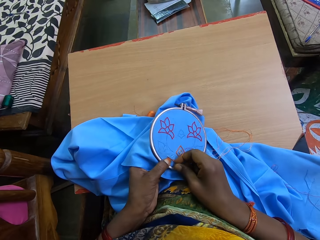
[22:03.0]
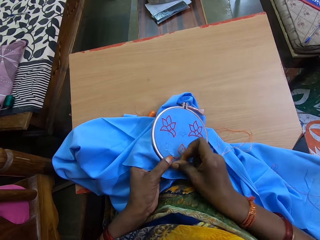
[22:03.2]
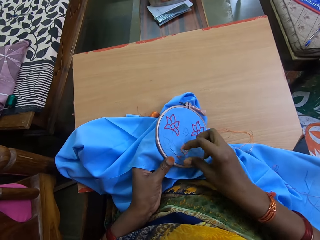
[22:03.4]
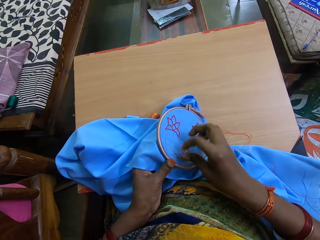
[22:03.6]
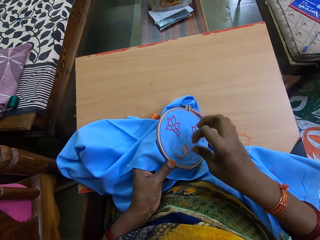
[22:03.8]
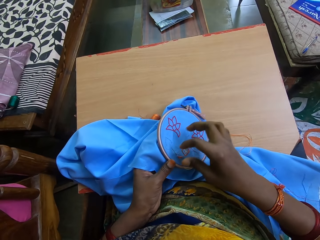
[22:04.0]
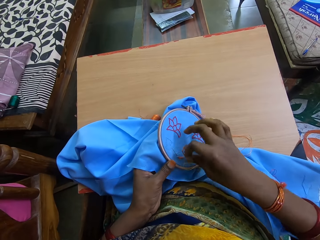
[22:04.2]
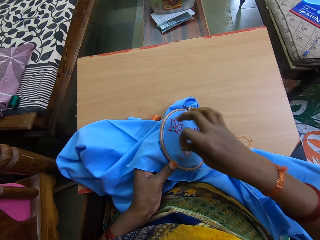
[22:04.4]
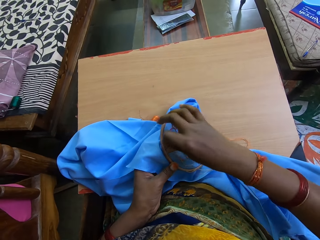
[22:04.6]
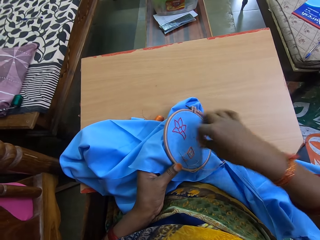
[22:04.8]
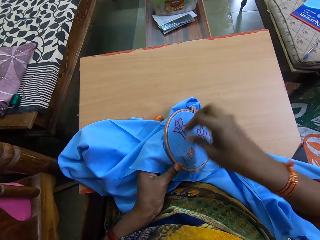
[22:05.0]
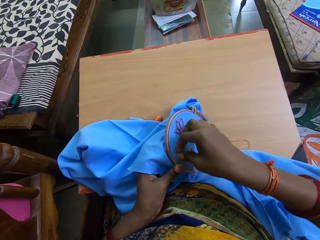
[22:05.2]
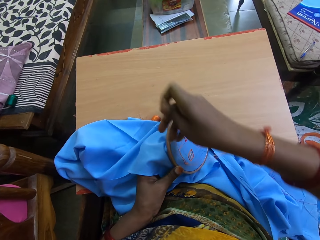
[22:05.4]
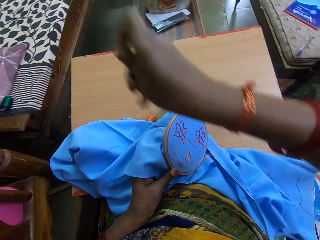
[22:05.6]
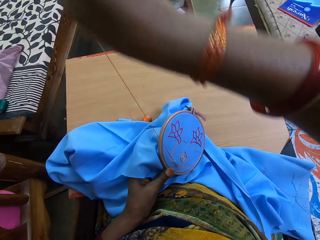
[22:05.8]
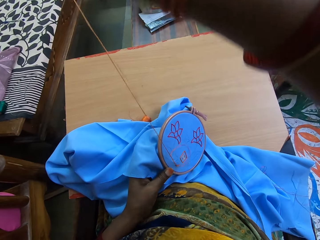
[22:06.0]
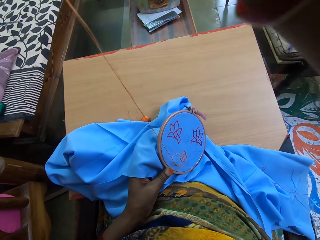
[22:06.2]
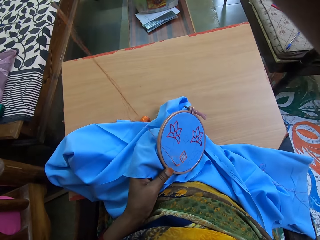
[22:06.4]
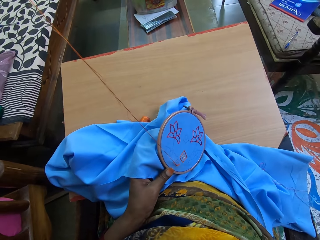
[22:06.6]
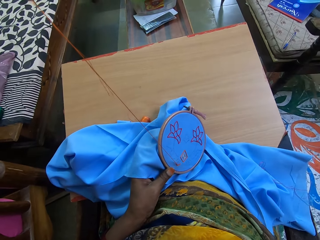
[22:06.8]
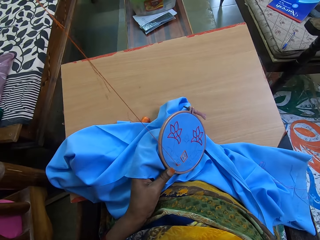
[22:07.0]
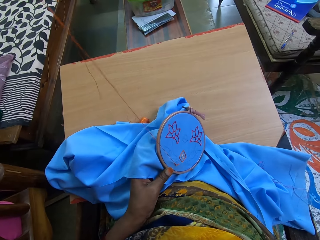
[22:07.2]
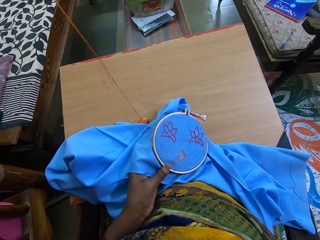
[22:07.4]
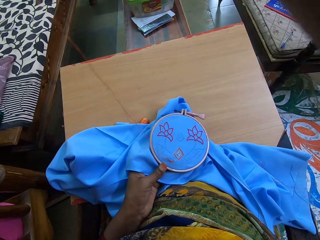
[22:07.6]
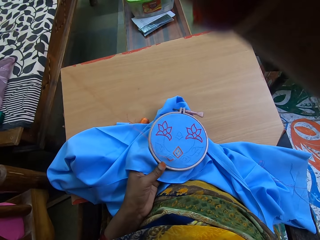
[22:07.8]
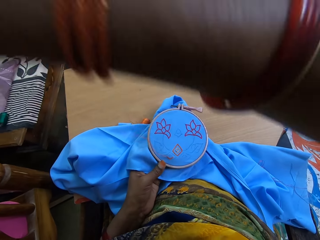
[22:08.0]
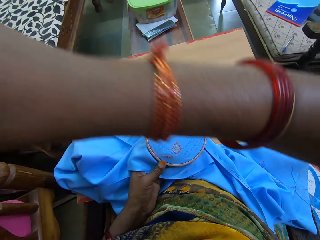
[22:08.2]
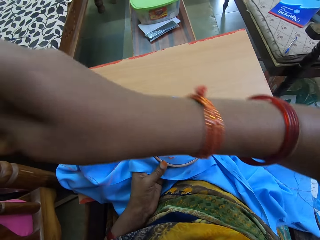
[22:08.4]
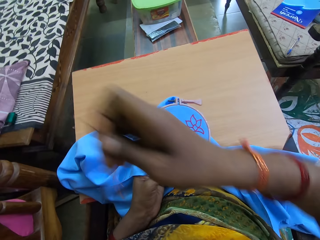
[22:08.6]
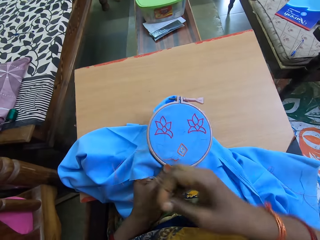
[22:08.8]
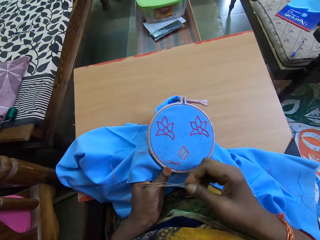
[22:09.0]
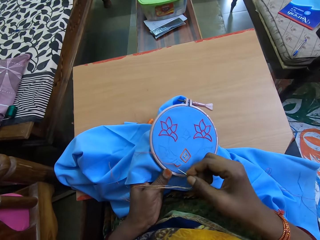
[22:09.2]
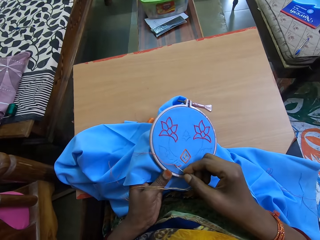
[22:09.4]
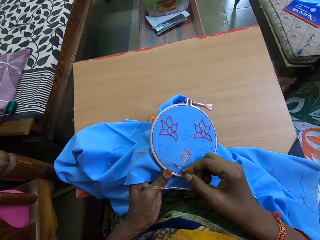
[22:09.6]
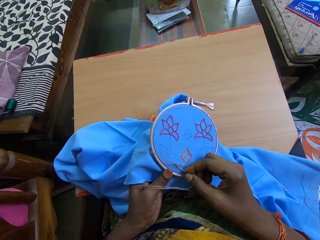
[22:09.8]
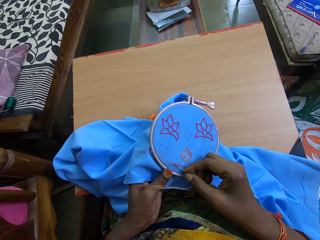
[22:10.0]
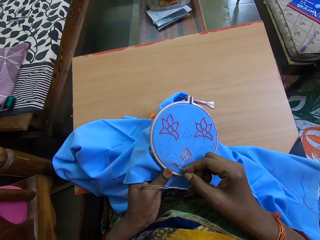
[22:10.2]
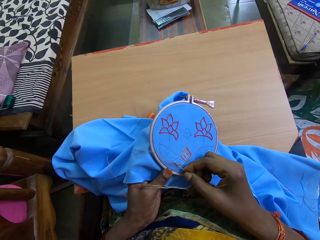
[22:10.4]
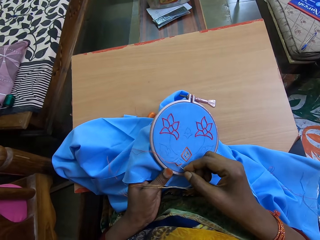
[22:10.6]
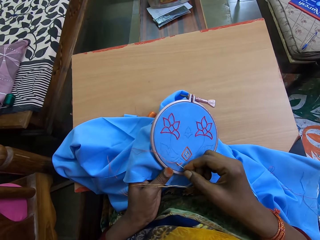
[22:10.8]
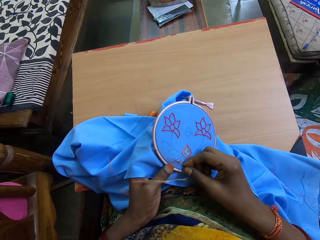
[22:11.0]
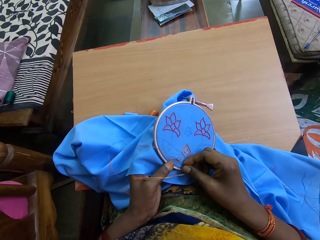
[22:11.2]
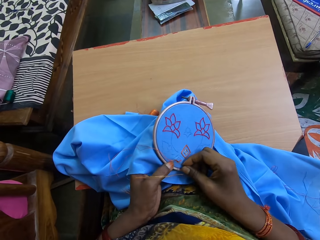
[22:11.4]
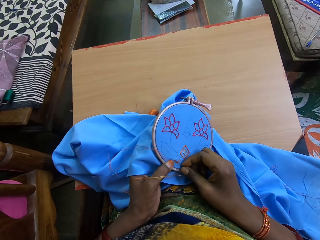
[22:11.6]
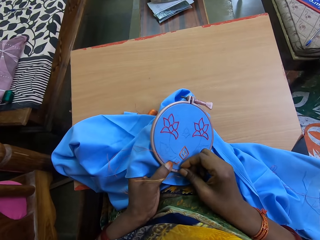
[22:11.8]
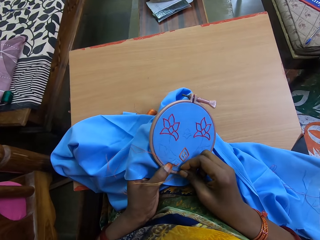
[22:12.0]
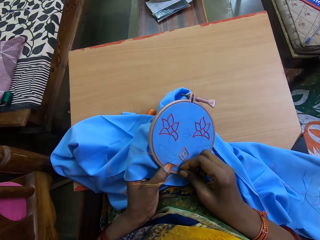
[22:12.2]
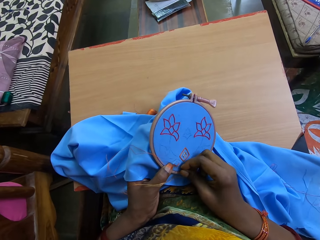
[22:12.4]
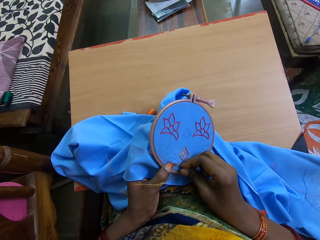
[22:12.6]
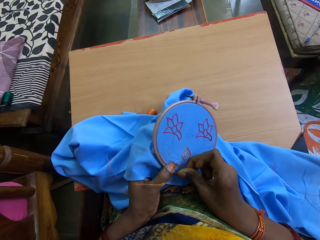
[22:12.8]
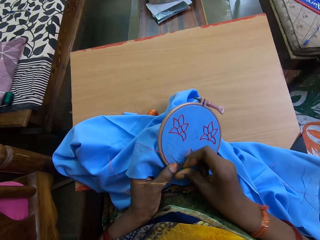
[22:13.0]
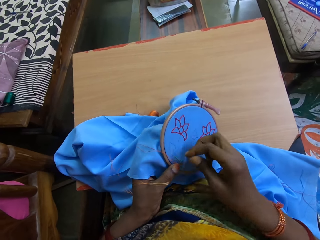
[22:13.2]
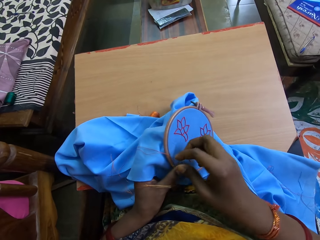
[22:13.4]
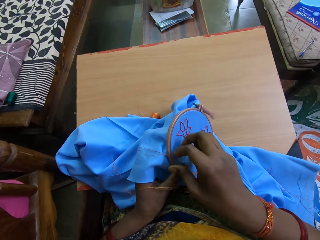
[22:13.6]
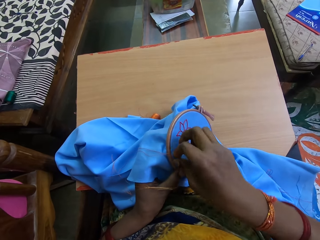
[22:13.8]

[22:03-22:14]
The camera wearer rolls the thread on the cloth around the needle in the cloth with her right hand. She drags the needle out of the cloth with her right hand. She puts the needle in her right hand in the cloth in her left hand.

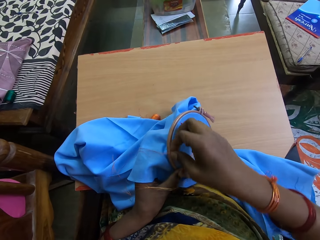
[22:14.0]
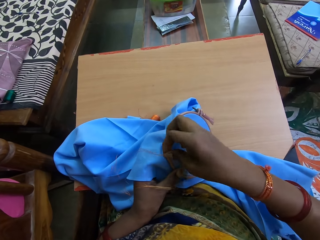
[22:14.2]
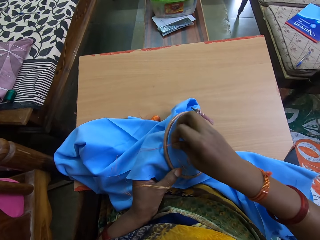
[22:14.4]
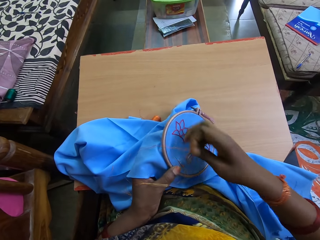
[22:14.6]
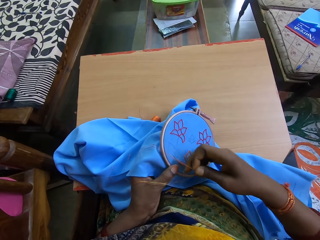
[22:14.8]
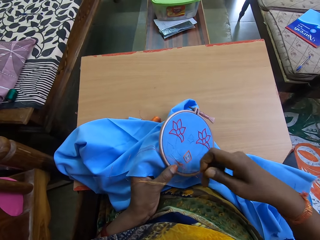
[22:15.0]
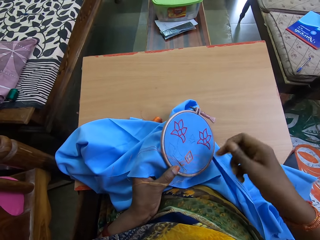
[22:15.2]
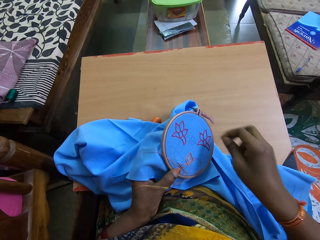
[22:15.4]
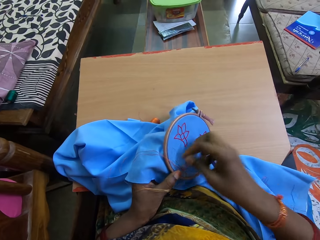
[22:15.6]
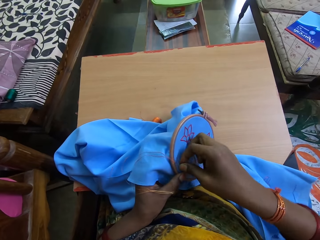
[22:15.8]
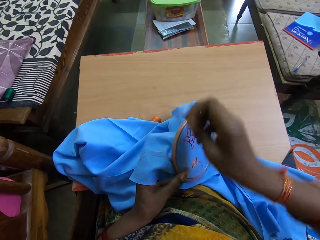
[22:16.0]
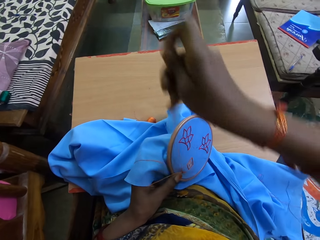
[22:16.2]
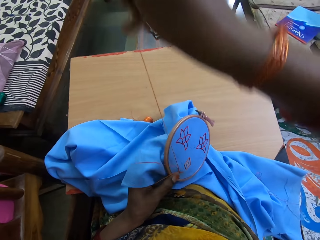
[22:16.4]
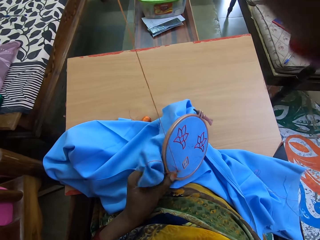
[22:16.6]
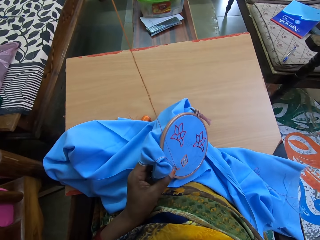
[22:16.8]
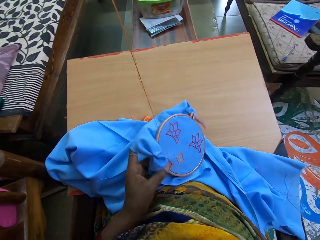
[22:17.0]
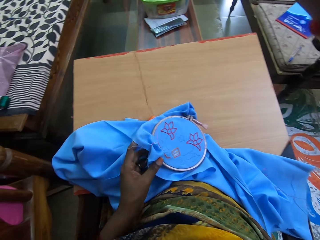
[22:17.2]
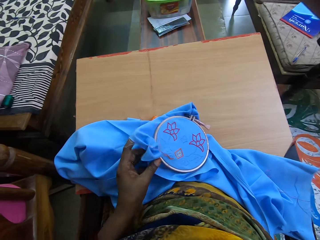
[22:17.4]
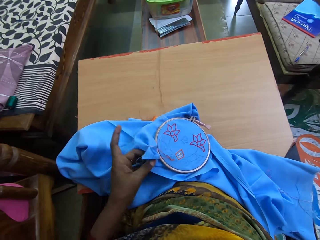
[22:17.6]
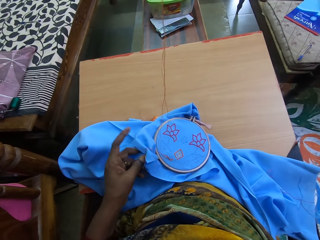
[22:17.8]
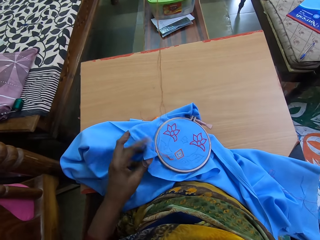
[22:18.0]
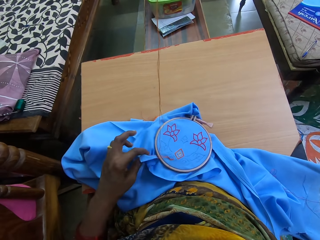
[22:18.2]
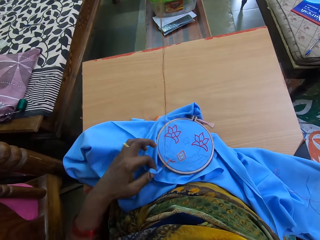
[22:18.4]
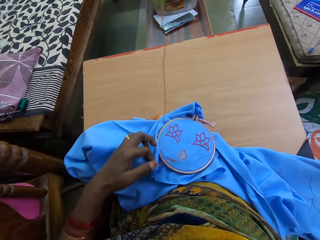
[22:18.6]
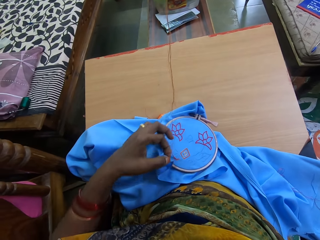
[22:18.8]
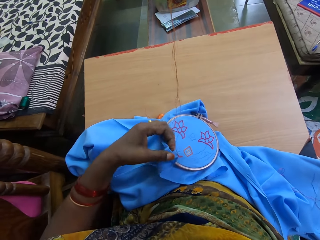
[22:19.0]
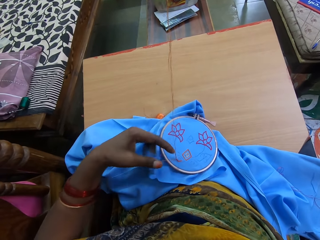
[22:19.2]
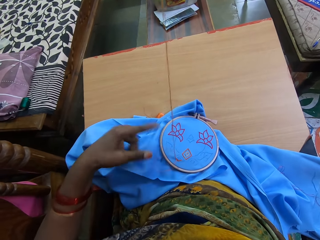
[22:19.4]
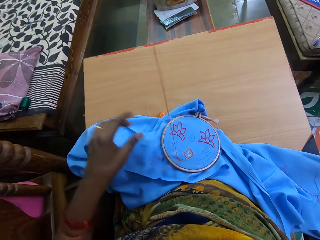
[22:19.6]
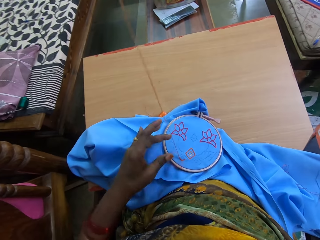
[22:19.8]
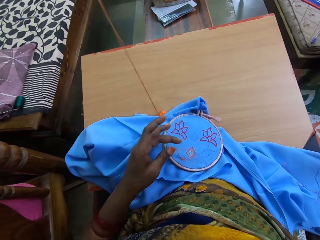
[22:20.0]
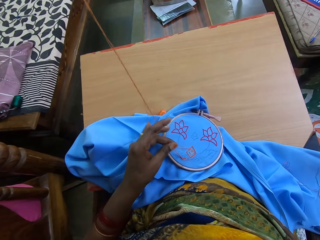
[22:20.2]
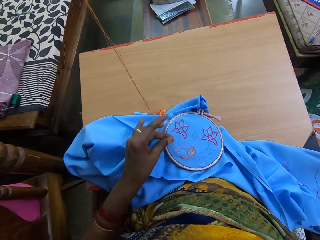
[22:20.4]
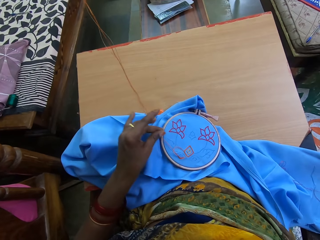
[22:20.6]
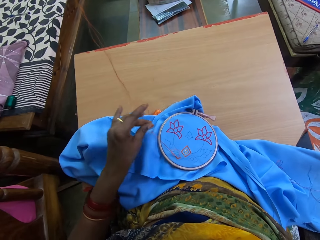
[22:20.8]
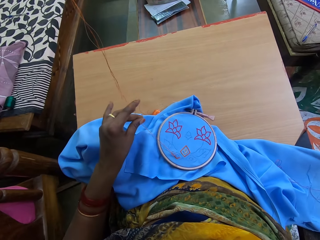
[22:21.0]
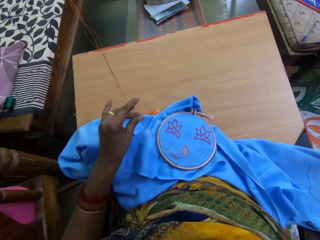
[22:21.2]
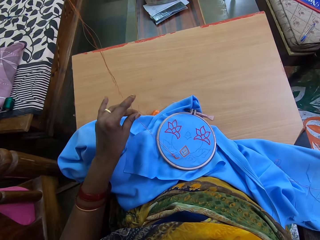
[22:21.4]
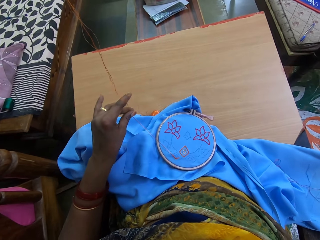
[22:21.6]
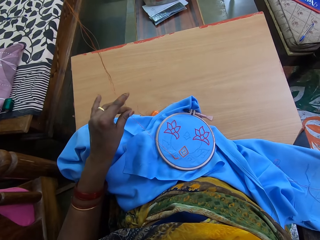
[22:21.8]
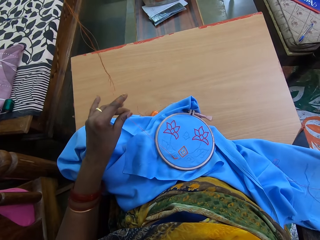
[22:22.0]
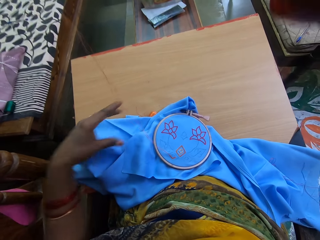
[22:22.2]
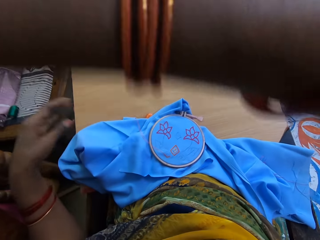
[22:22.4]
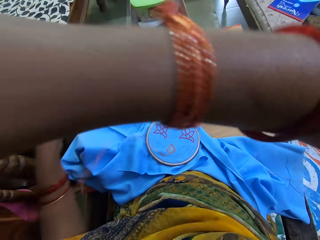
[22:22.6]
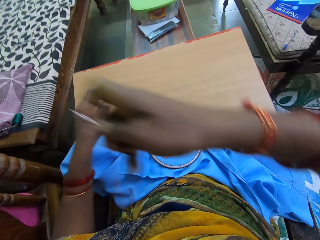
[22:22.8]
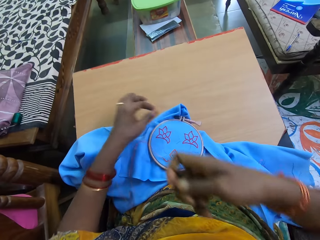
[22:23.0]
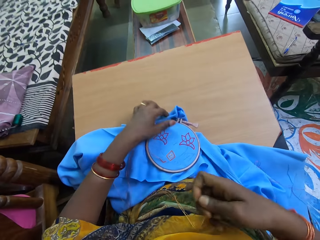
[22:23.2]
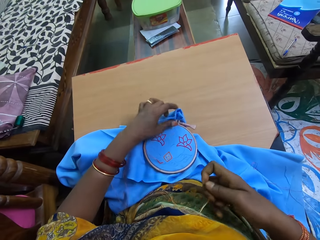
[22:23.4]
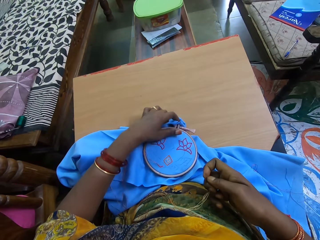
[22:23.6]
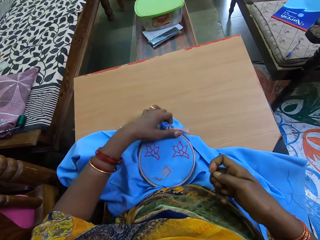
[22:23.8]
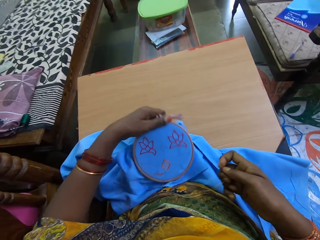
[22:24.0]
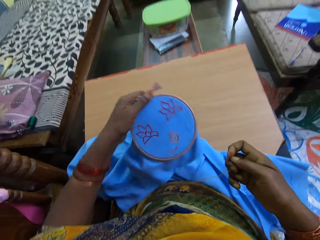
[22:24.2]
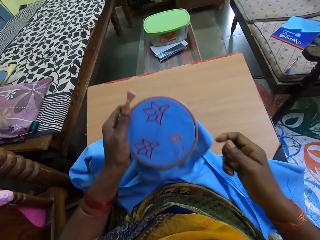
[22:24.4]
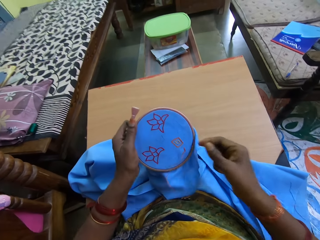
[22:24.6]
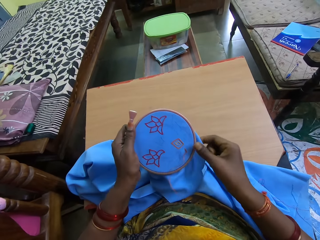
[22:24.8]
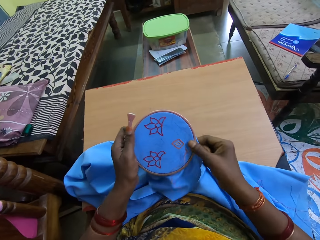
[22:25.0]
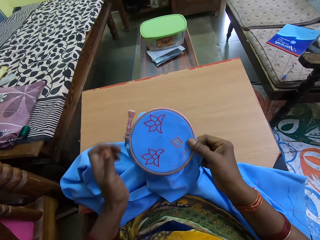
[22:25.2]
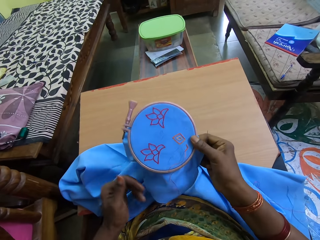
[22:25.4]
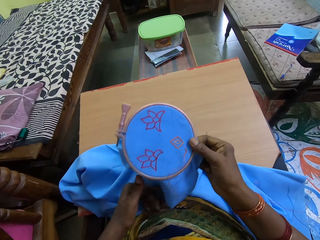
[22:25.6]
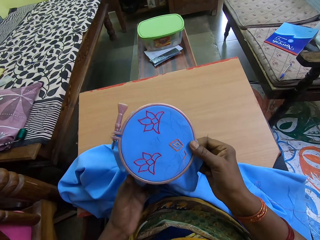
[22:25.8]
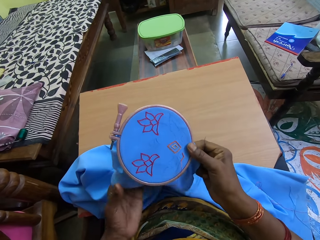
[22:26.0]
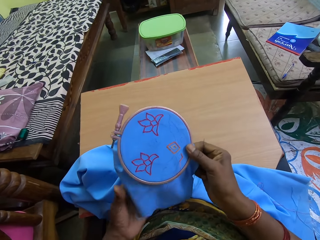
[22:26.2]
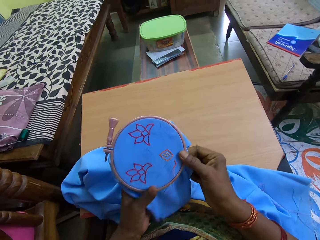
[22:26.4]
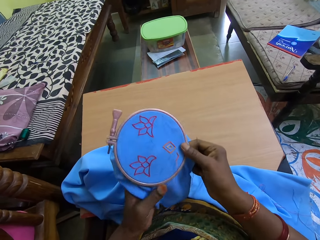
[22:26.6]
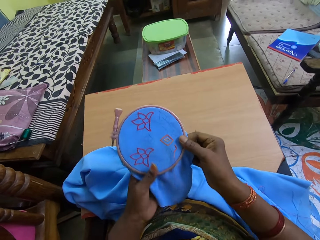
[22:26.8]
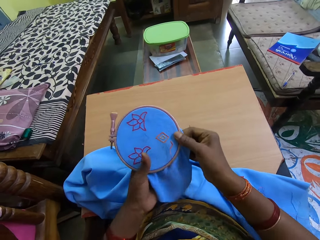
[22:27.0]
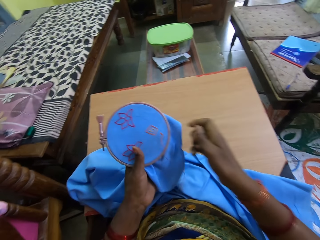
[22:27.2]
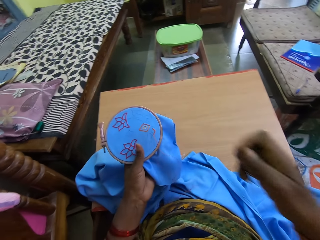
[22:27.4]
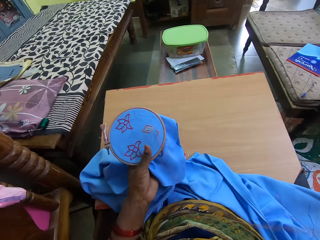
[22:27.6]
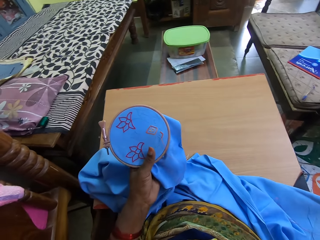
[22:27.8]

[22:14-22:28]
The camera wearer rolls the thread on the cloth around the needle in the cloth with her right hand. She drags the needle out of the cloth with her right hand. She drops the cloth in her left hand on the table. She adjusts the thread on the cloth with her left hand. She carries the cloth from the table with her left hand.
